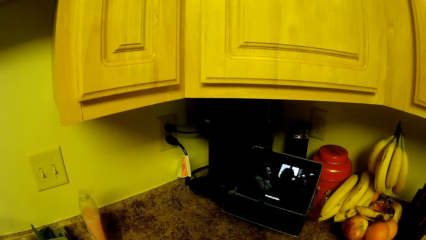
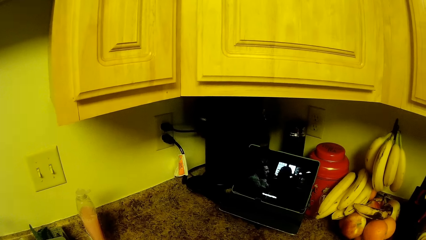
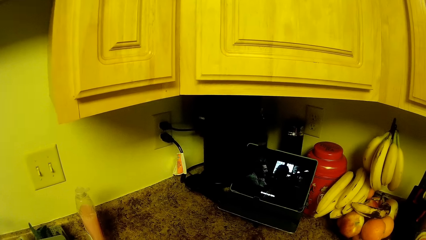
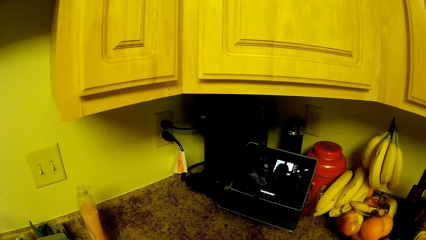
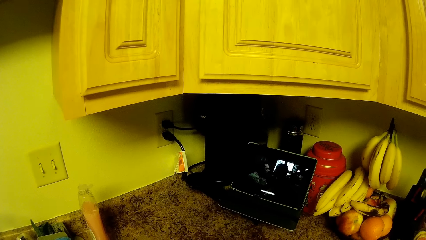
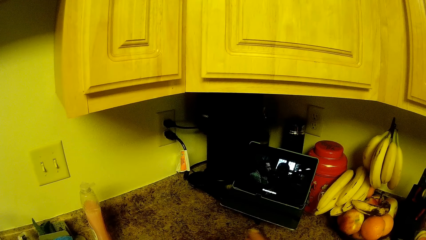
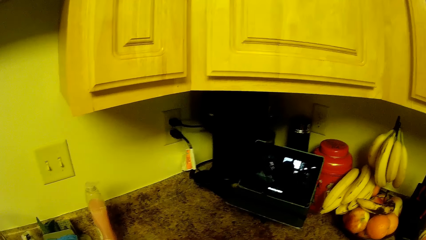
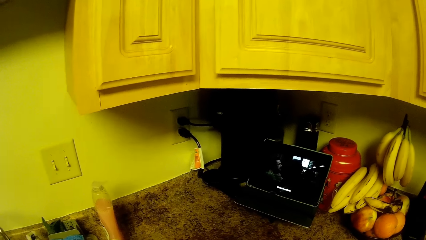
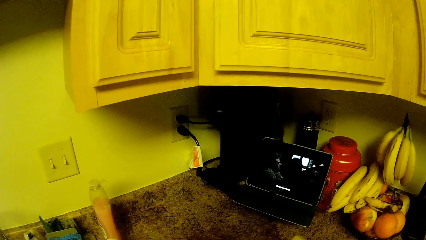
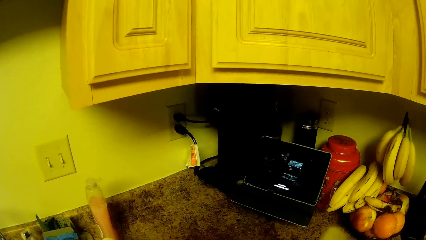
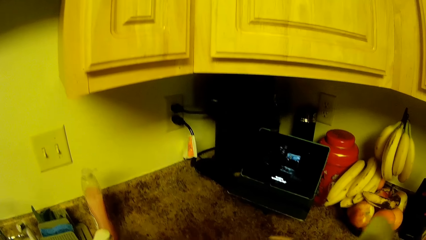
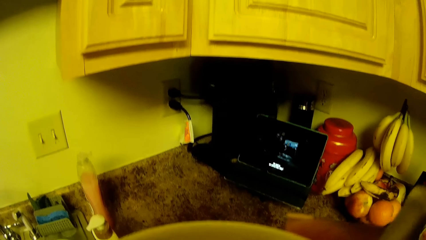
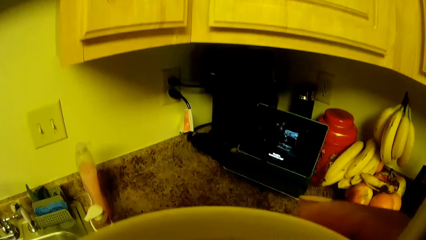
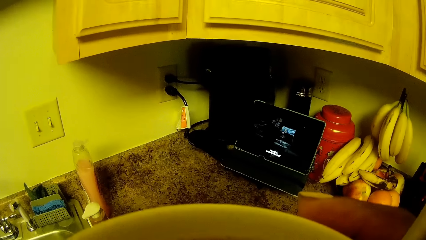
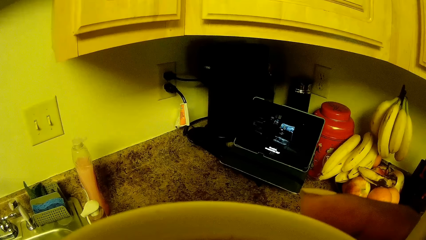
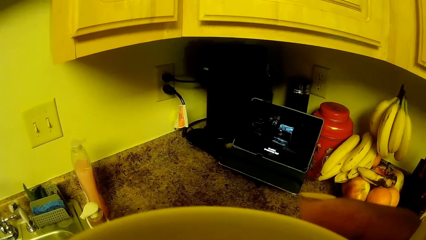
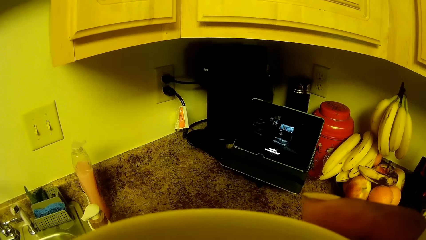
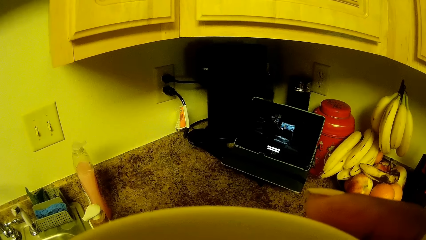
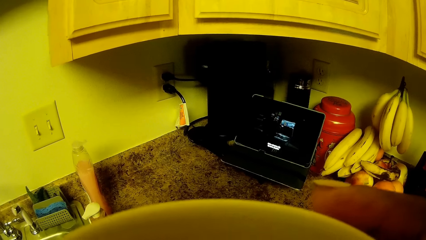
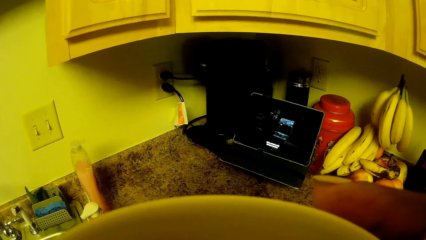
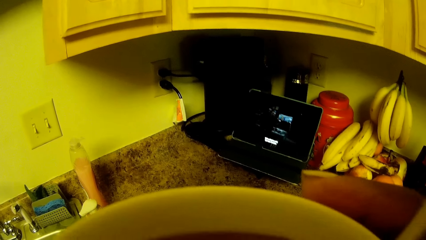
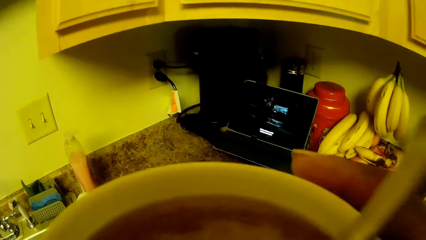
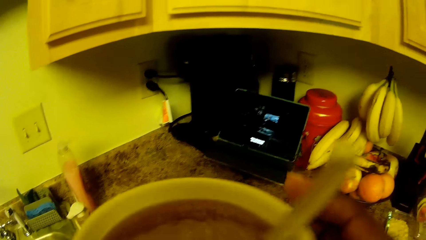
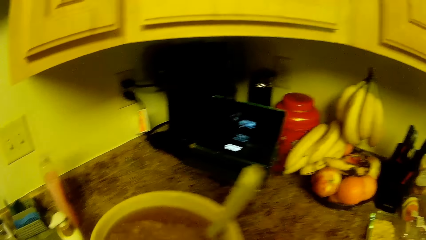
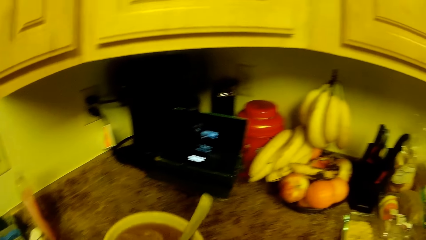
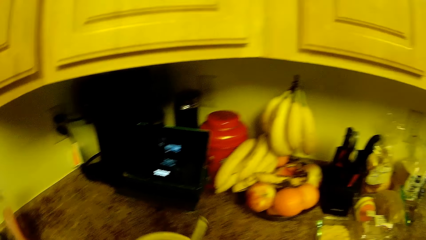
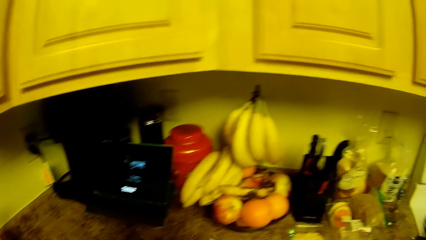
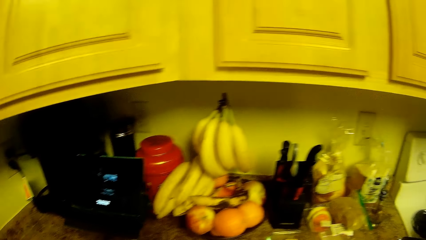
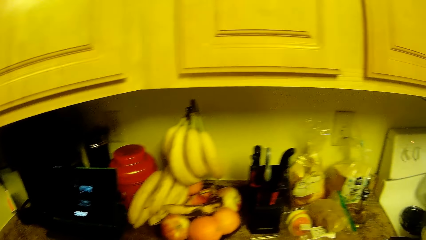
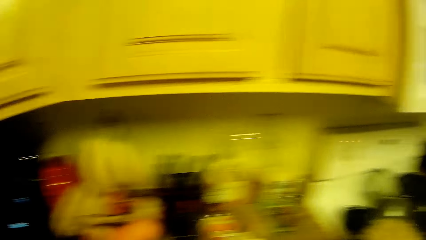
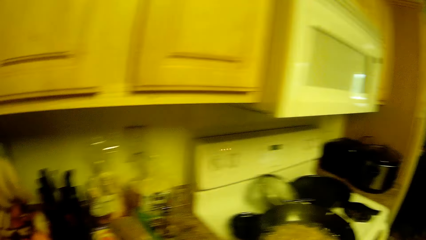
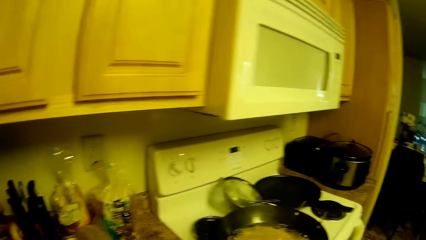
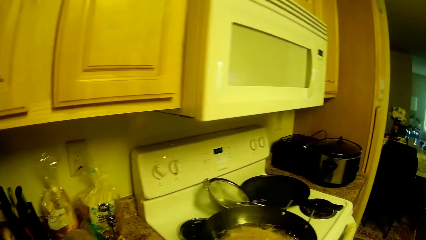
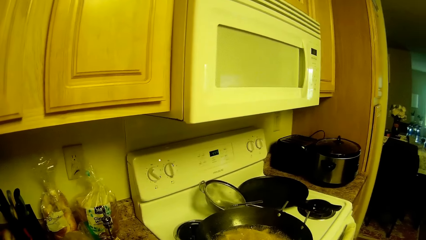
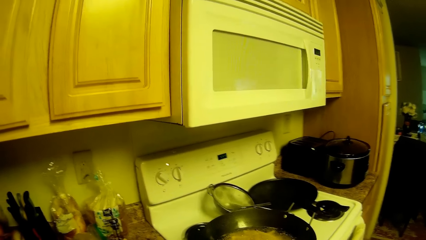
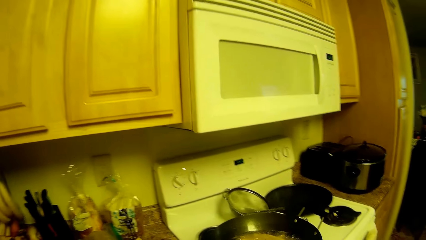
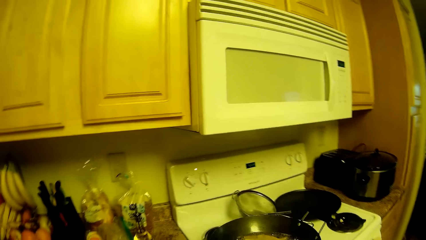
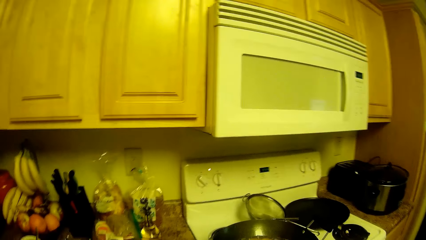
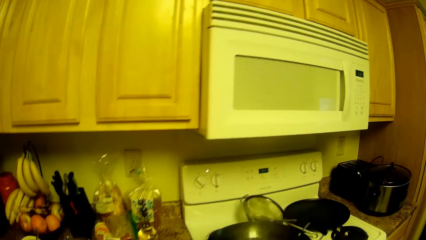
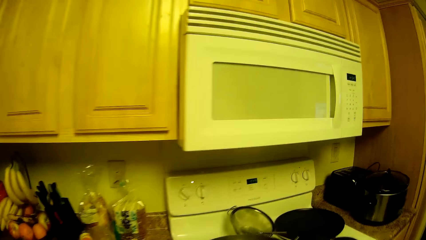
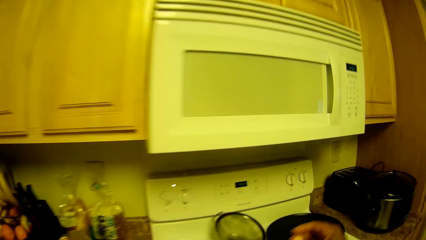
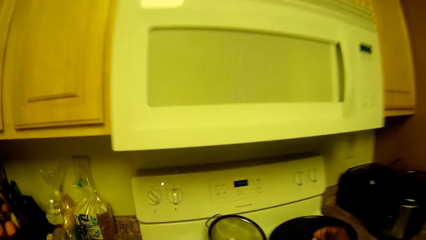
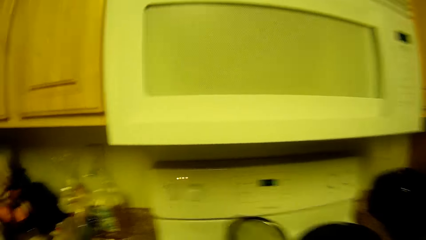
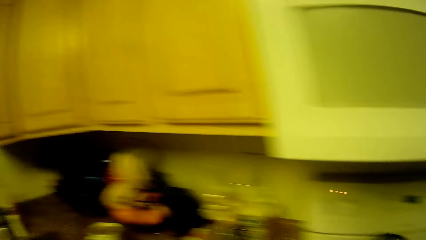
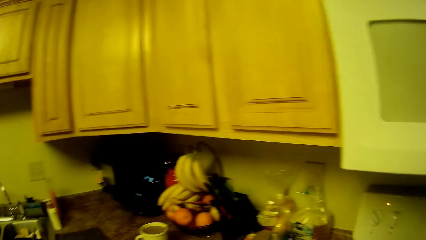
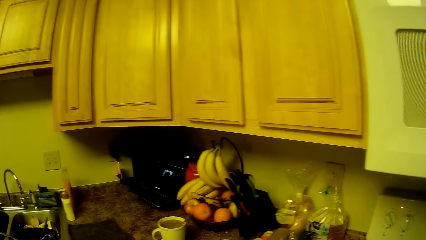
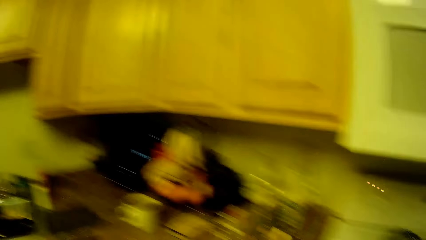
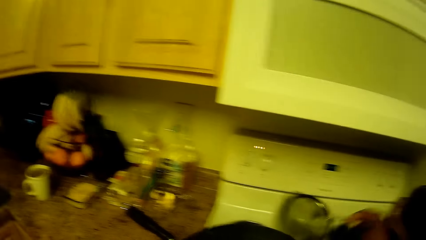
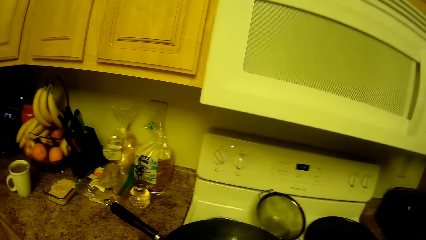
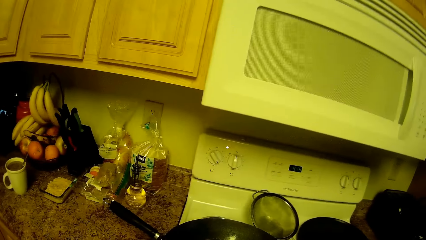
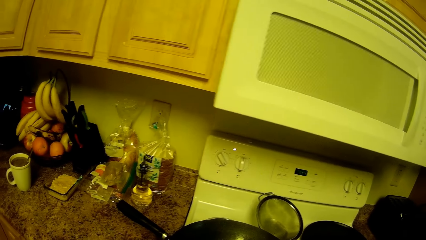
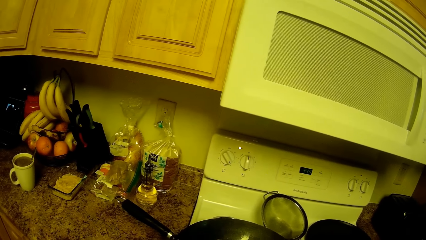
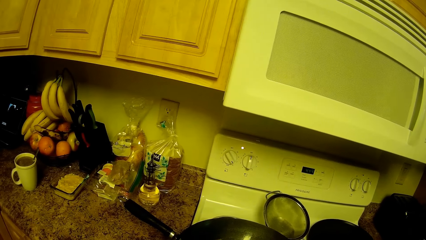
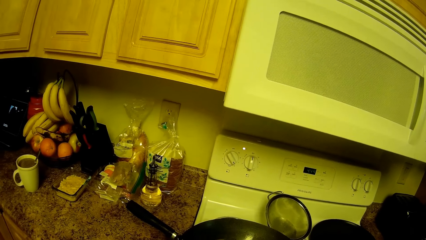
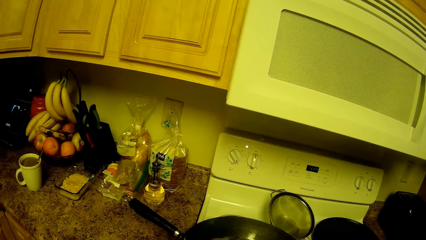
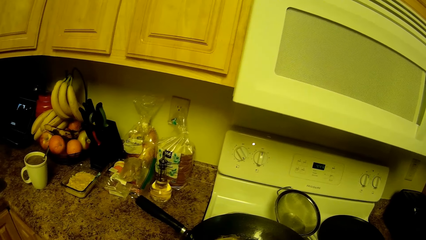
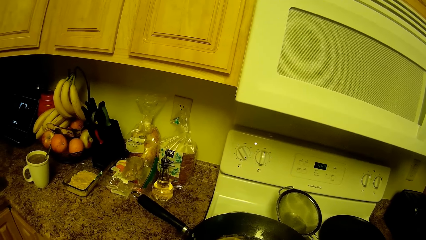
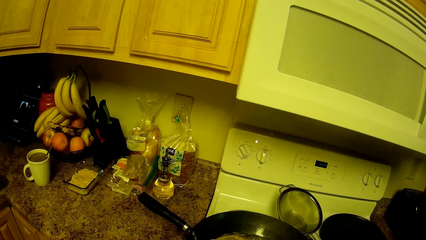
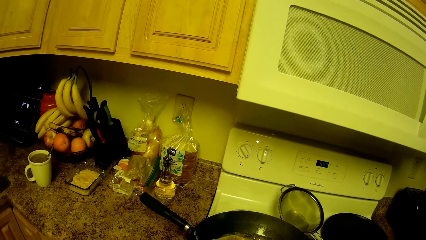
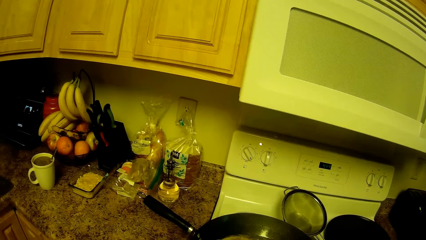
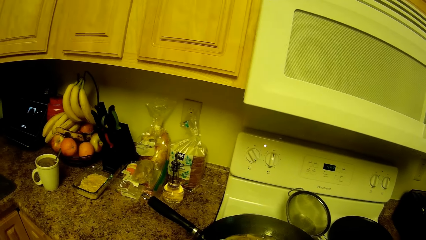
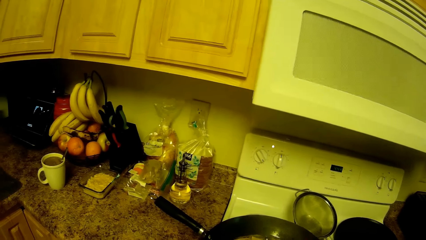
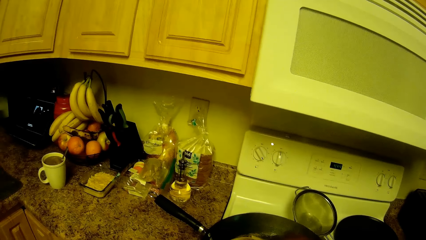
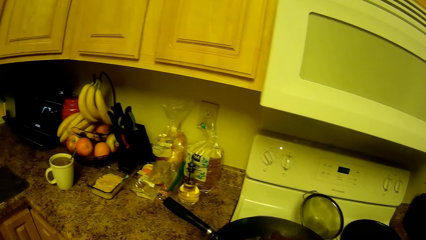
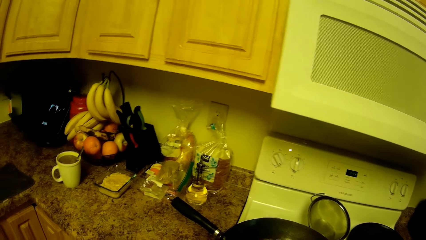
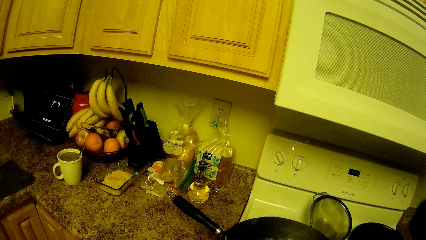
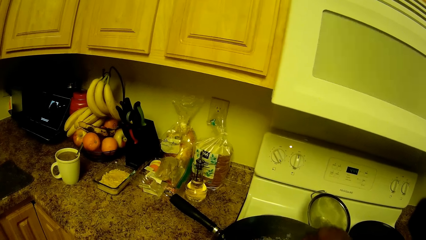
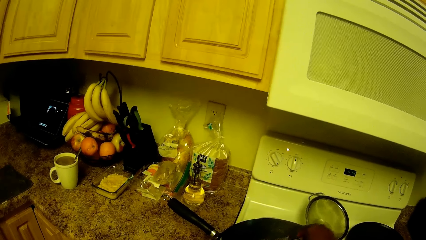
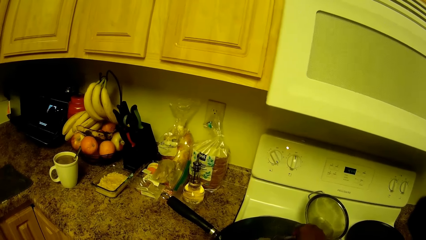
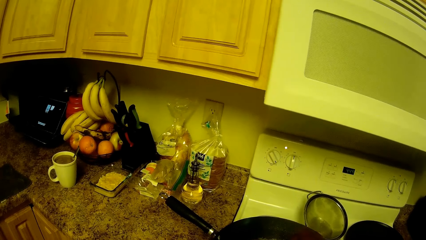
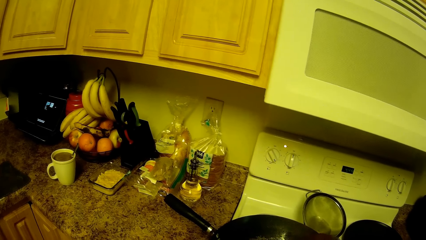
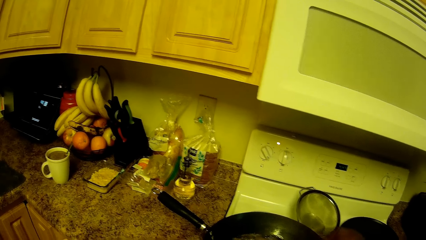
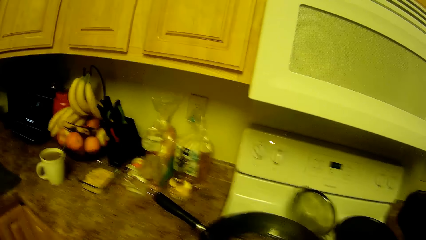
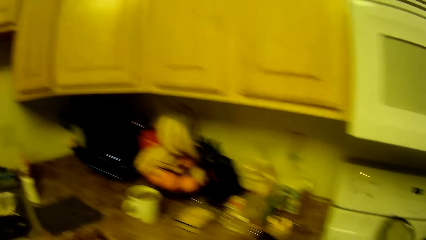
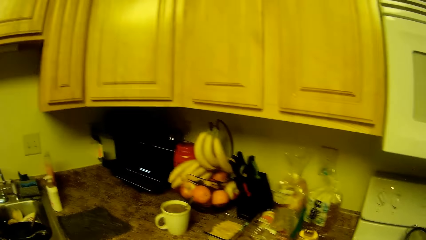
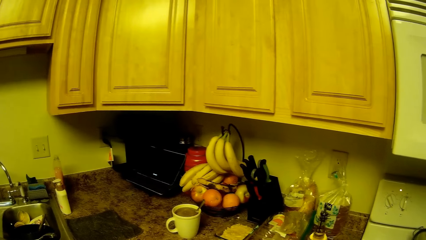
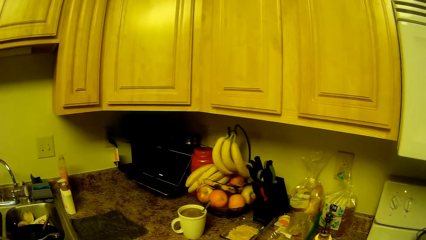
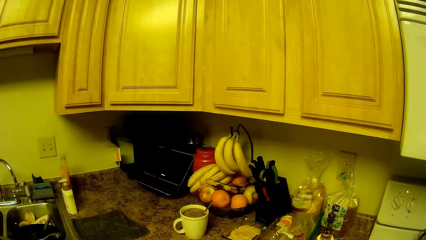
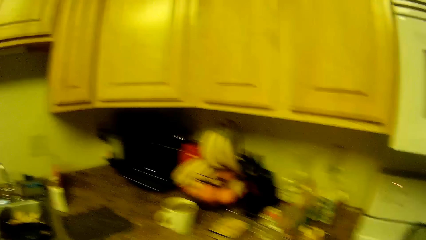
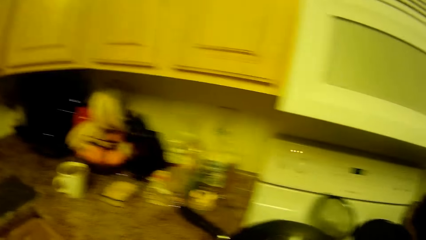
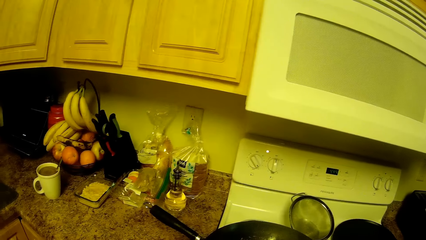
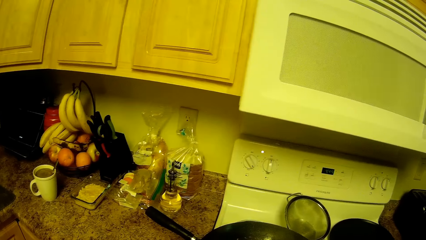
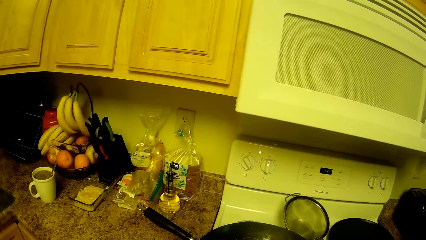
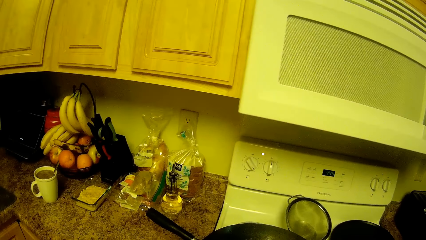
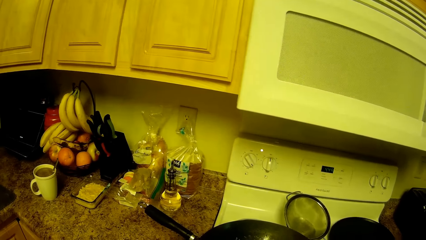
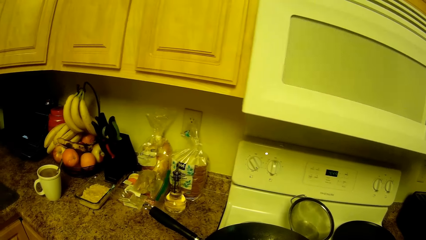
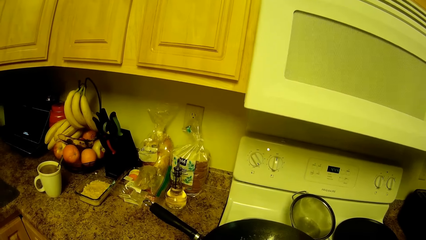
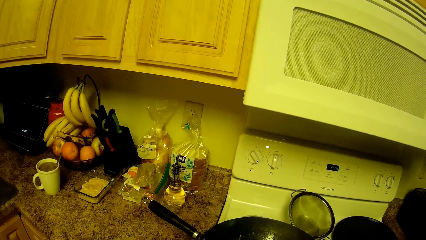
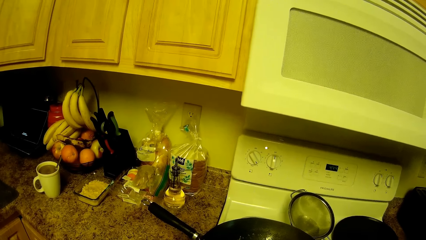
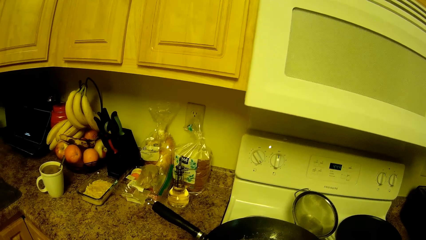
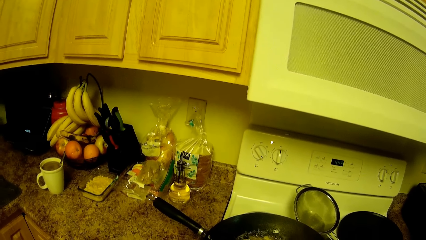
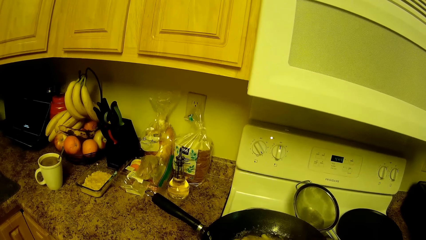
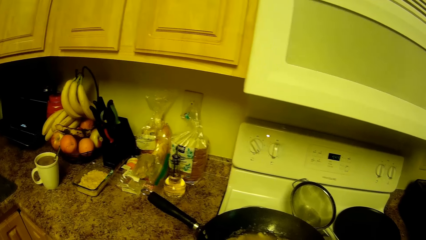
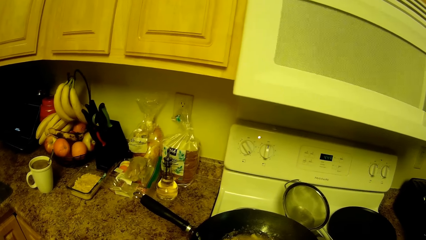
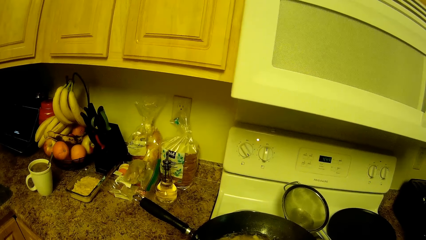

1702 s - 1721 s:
The camera wearer sips from a cup in his right hand. He puts the cup down. He moves towards the cooker. He turns around. He turns the food in the pot on the gas burner with his right hand.
